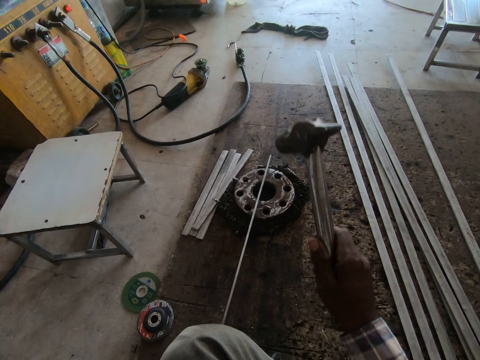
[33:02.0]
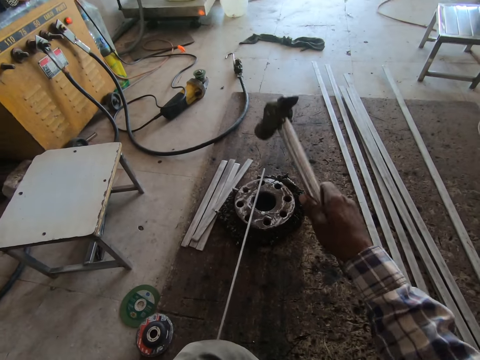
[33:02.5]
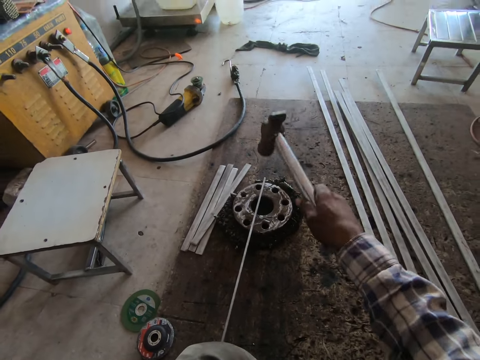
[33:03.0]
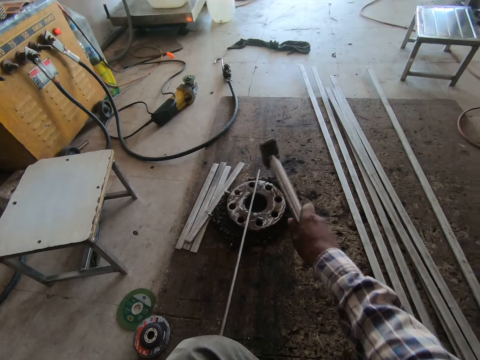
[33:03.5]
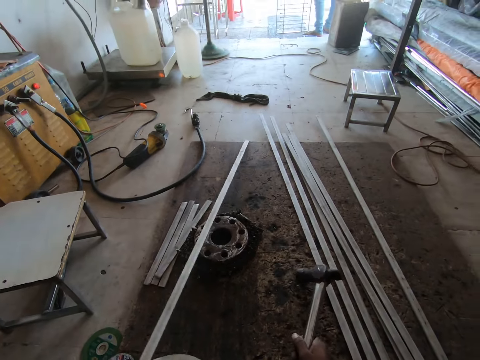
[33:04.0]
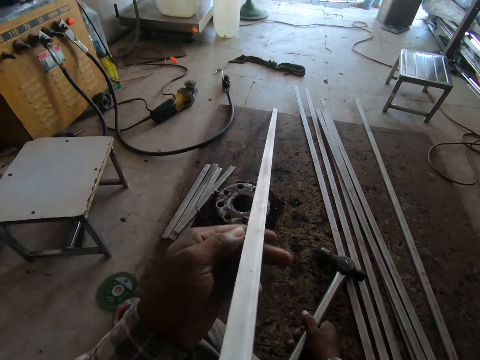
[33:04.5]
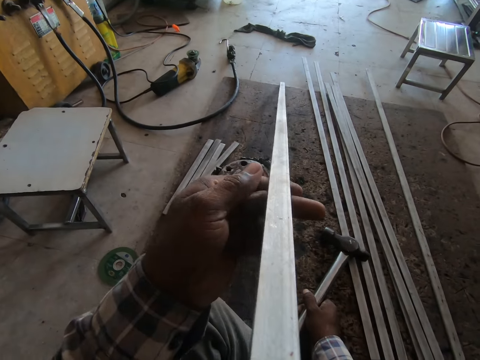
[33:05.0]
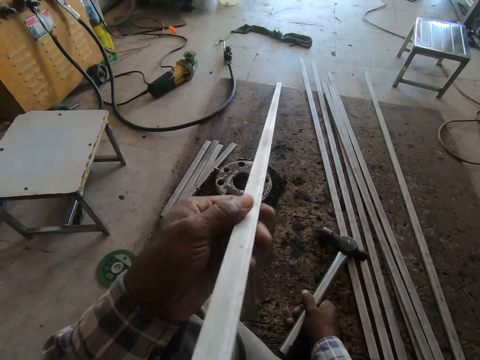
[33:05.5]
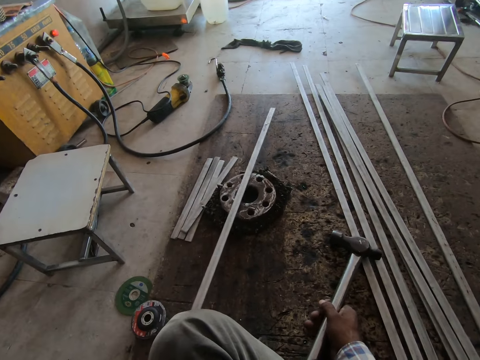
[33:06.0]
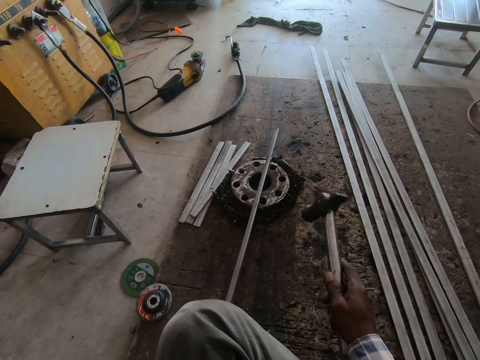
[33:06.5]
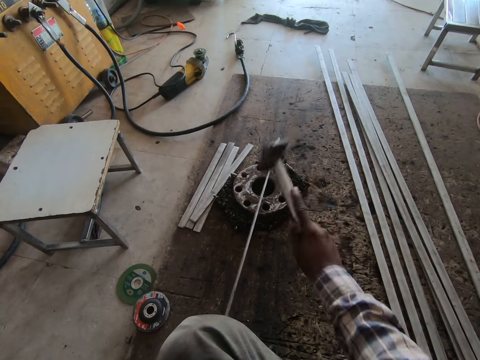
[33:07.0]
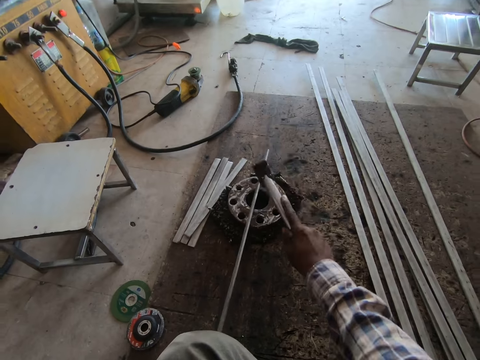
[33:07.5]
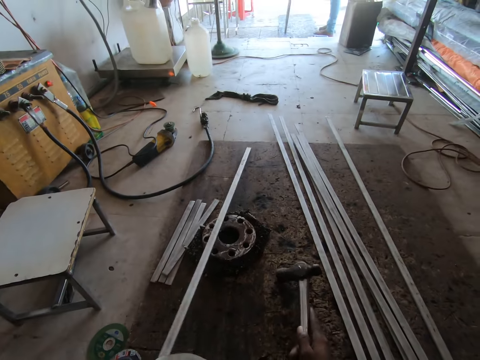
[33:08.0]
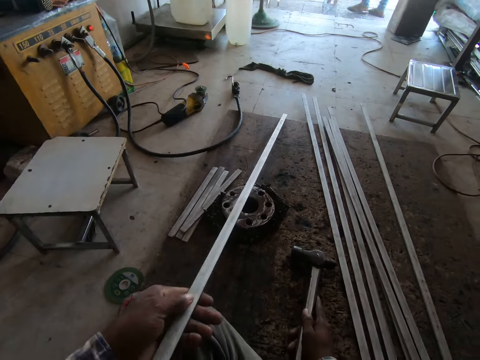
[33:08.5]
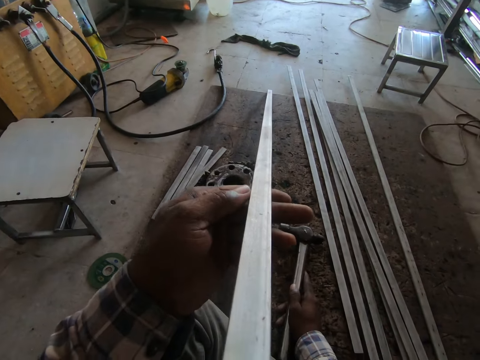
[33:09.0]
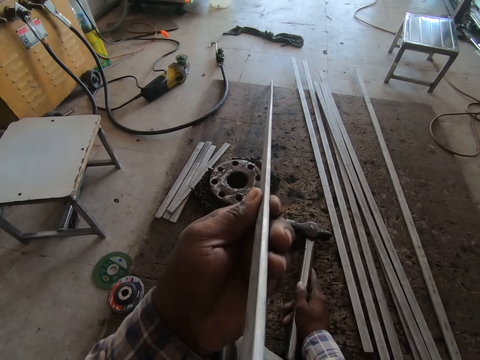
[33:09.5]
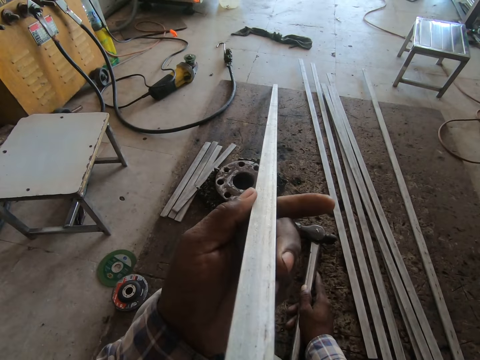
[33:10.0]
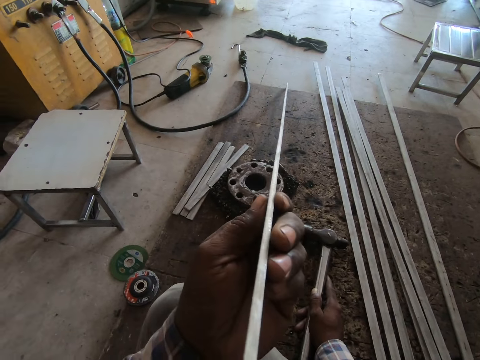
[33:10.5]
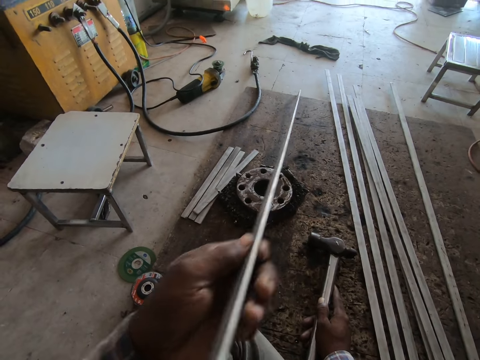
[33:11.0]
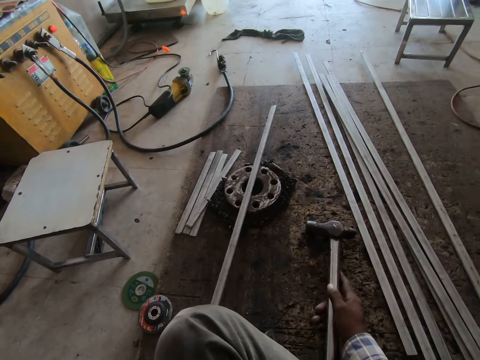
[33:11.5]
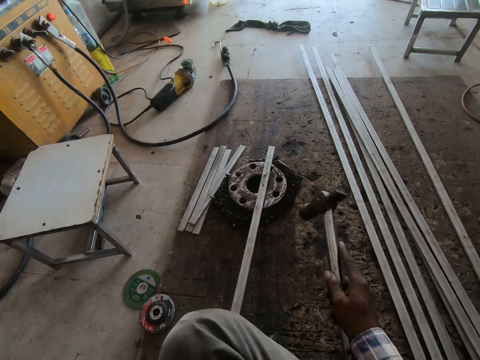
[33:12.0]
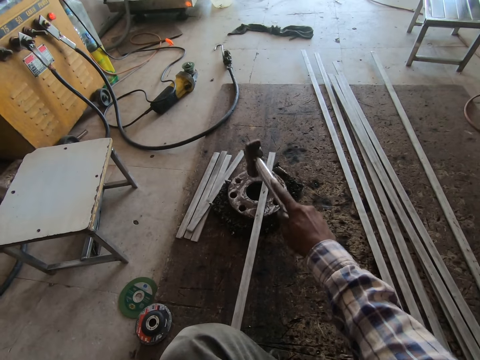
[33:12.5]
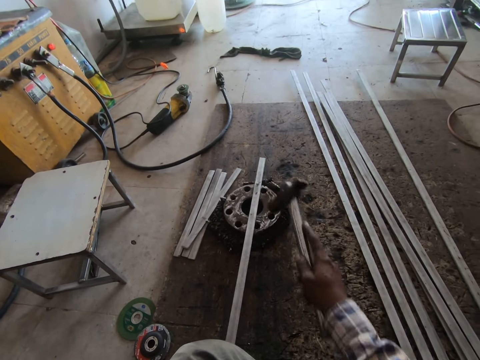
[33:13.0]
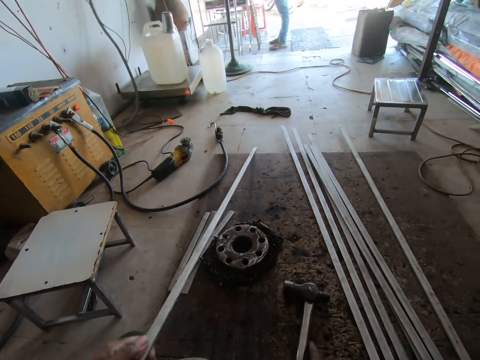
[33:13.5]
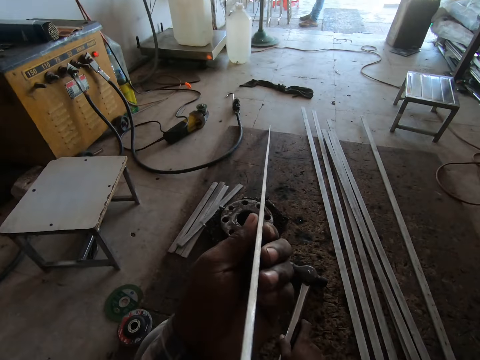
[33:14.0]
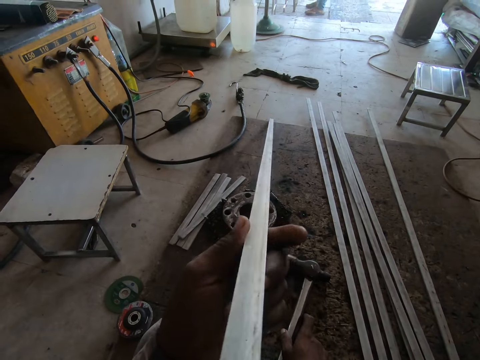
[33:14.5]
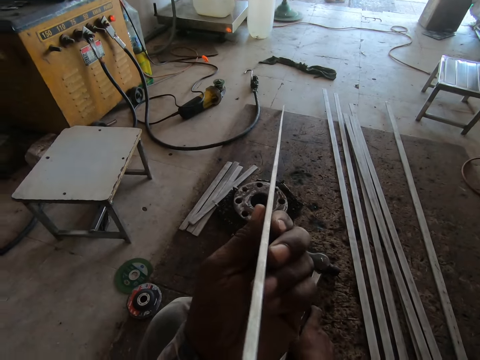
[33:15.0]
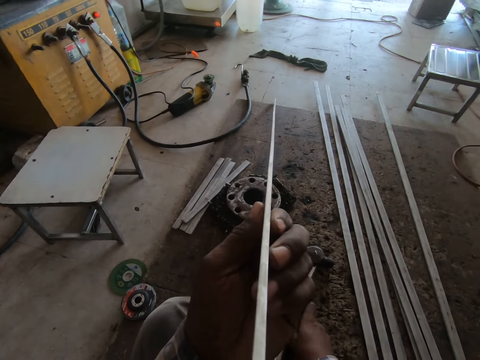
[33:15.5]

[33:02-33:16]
The camera wearer hits the metal with the hammer. They check the metal's straightness. They hit the metal with the hammer. They check the metal's straightness. They hit the metal with the hammer. They check the metal's straightness.

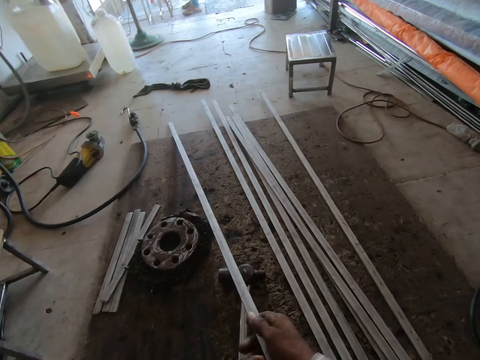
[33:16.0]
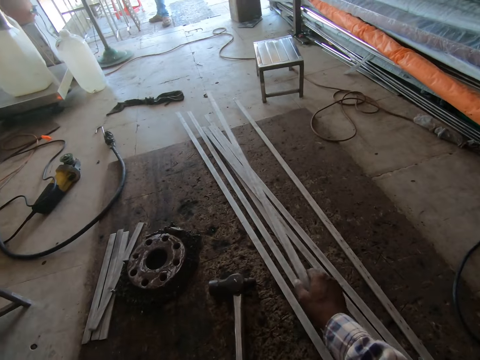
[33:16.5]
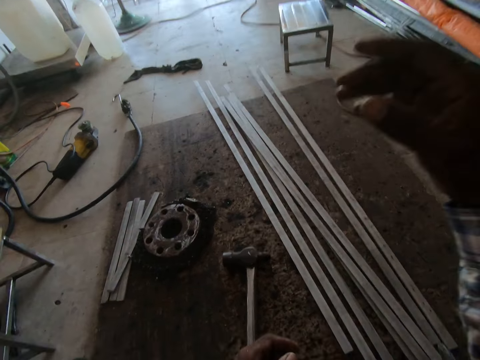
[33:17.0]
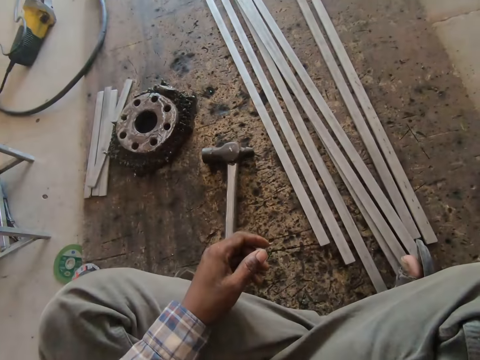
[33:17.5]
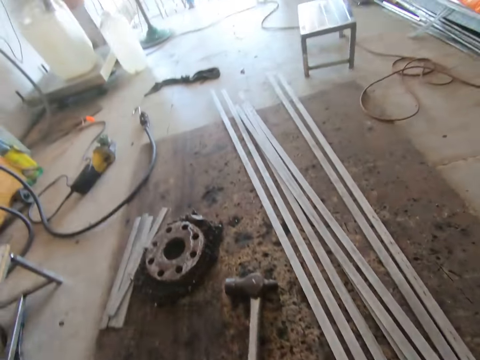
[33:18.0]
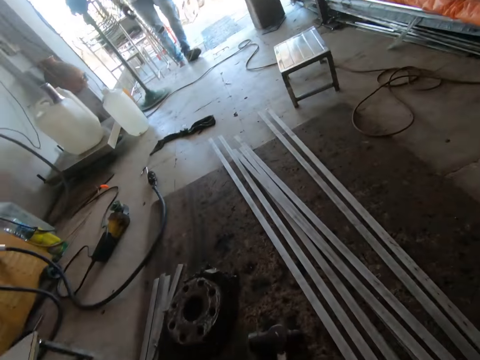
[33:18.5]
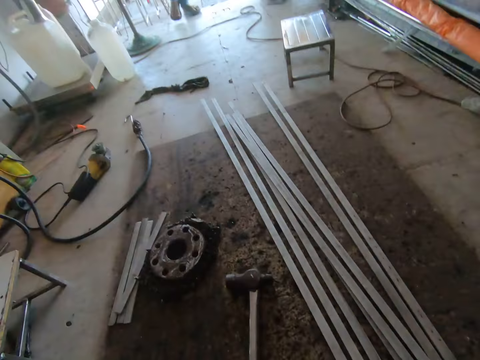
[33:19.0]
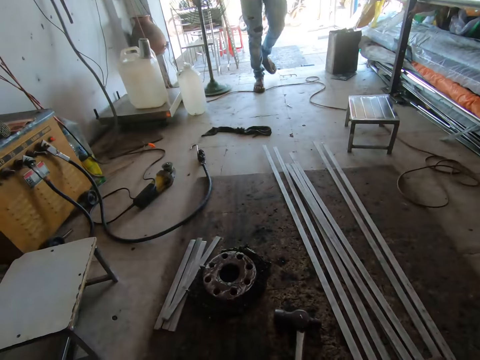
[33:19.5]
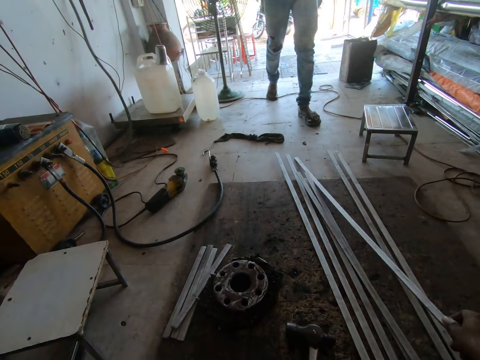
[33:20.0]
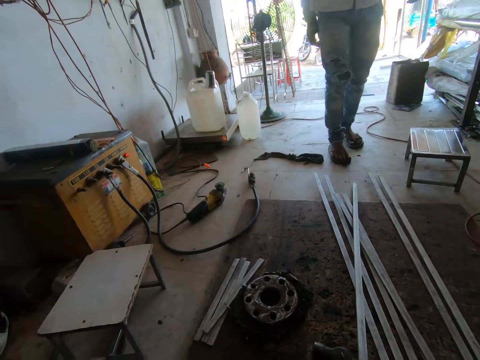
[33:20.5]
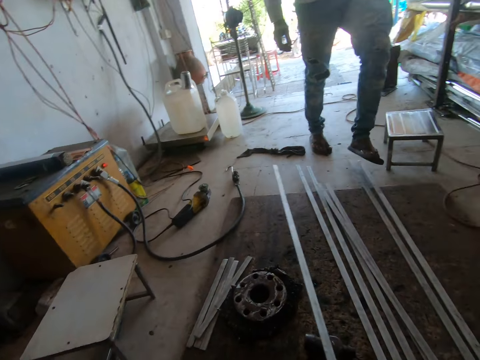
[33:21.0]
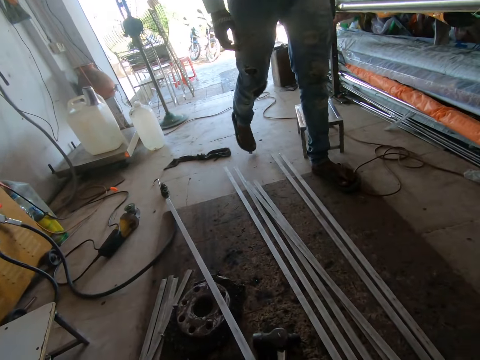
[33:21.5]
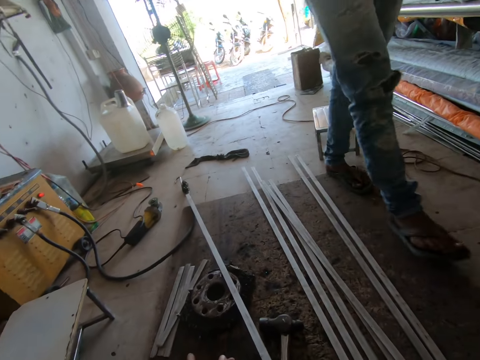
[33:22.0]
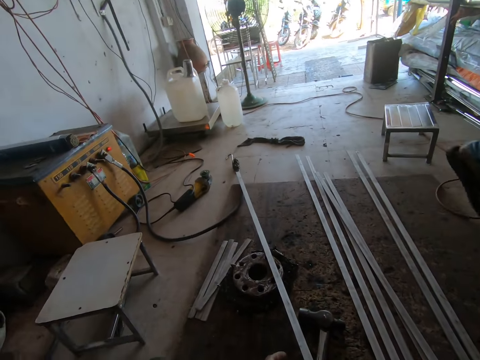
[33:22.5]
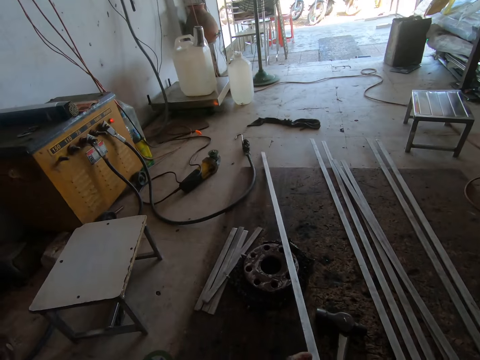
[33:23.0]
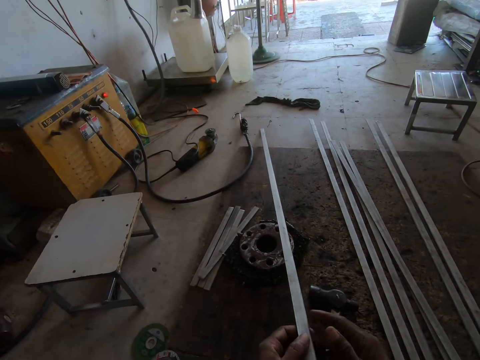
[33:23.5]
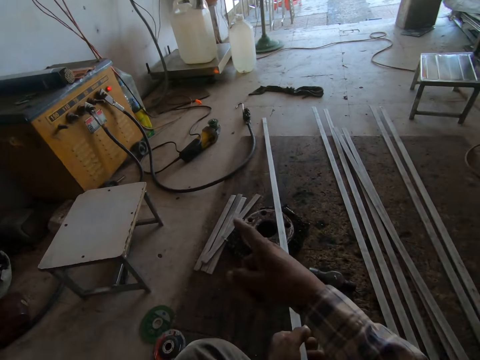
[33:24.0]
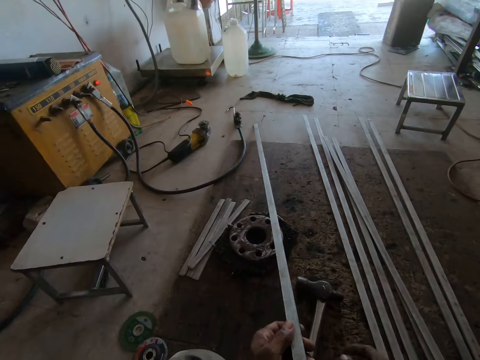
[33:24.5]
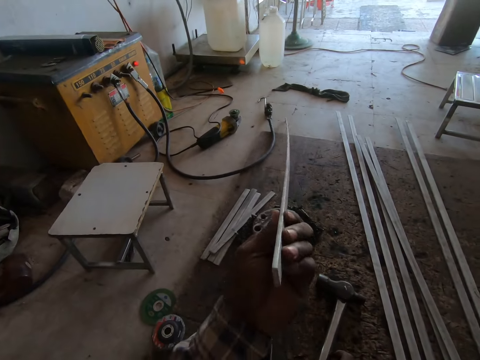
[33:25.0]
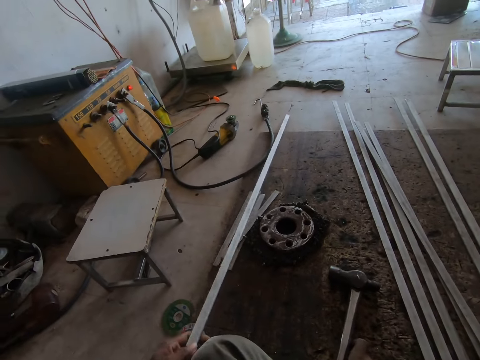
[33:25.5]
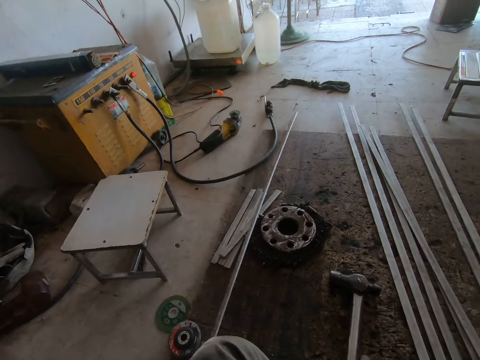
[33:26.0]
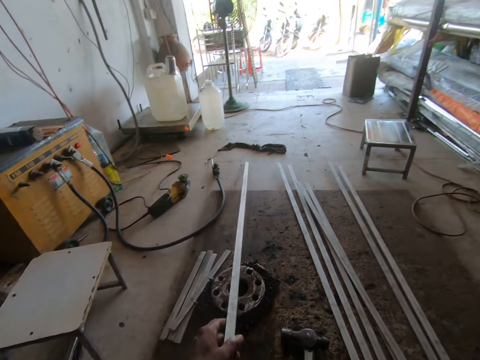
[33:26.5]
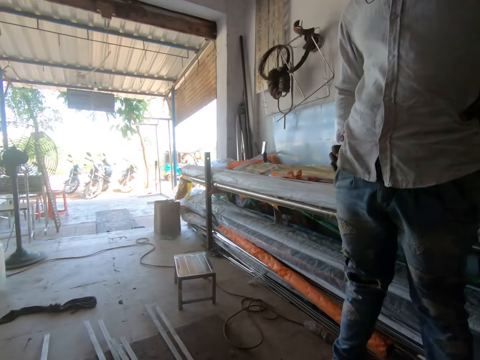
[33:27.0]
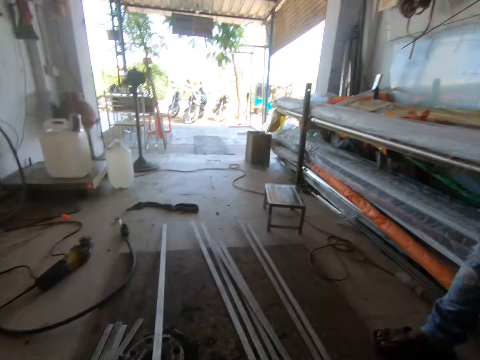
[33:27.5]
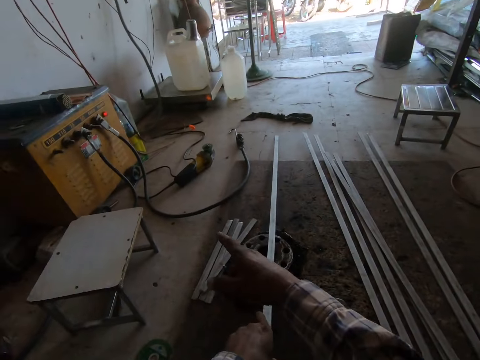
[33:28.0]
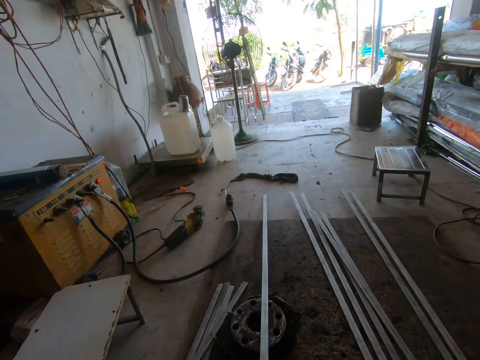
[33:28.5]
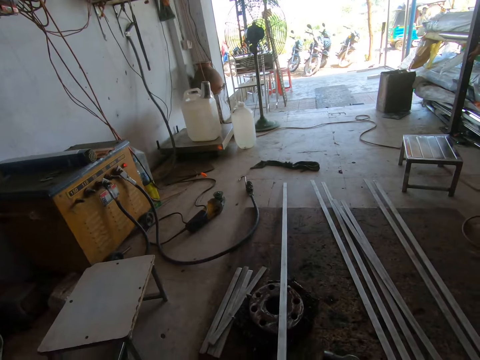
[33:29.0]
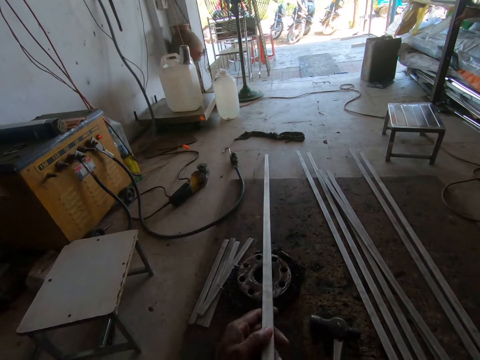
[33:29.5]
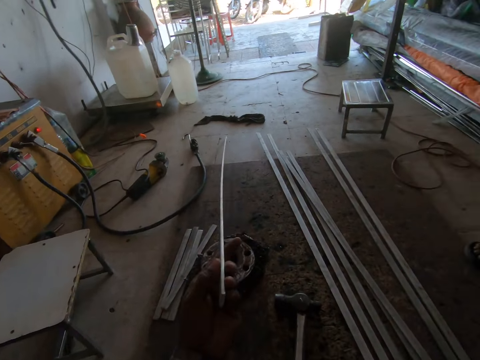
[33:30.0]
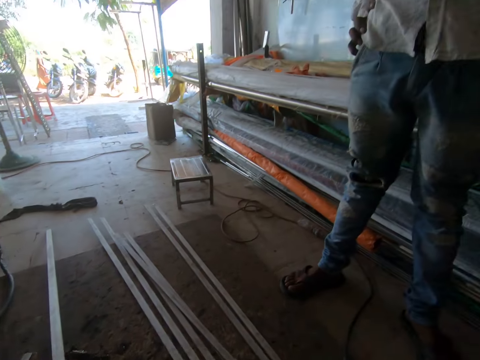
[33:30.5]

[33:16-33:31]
The camera wearer passes the metal rod to the right hand. They drop the metal rod on the floor. They adjust the camera. They pick another metal rod. A man walks into the workshop. The camera wearer converses with the man. They hold the metal rod with both hands. They point towards a welding machine. They check the metal's straightness. The man speaks to the camera wearer. The camera wearer looks around. They converse with the man. They examine the metal rod.
